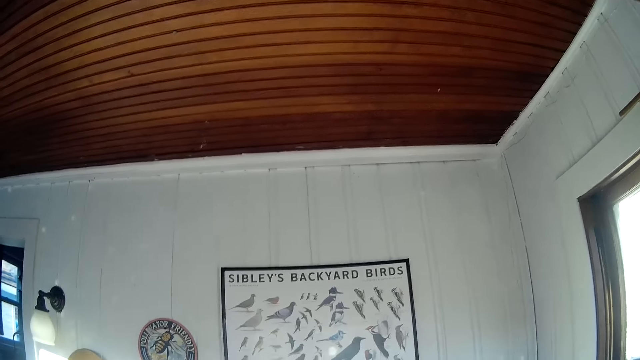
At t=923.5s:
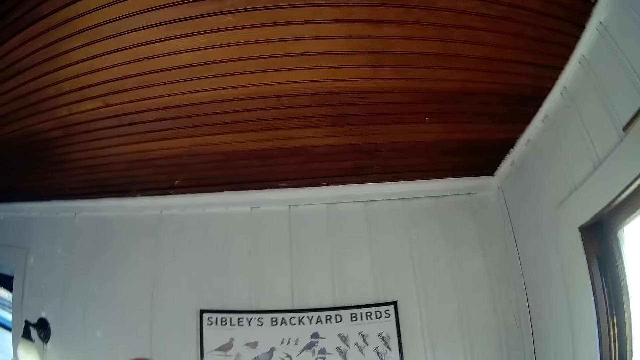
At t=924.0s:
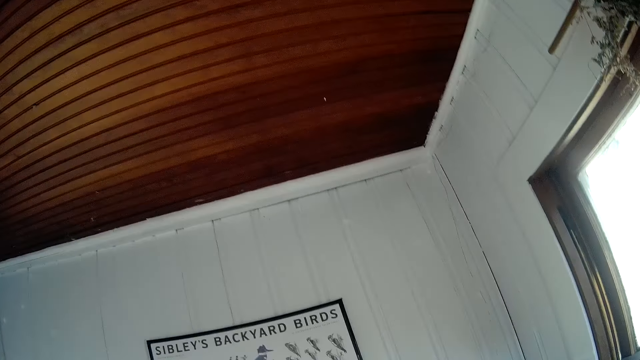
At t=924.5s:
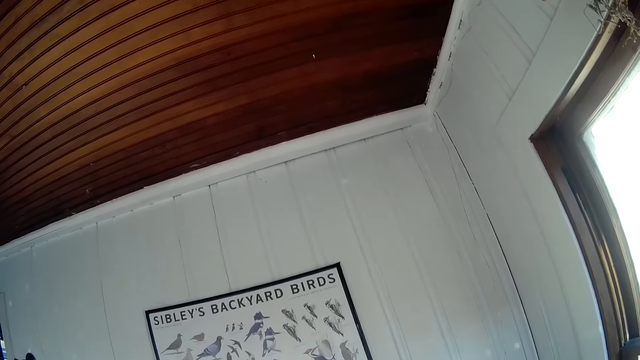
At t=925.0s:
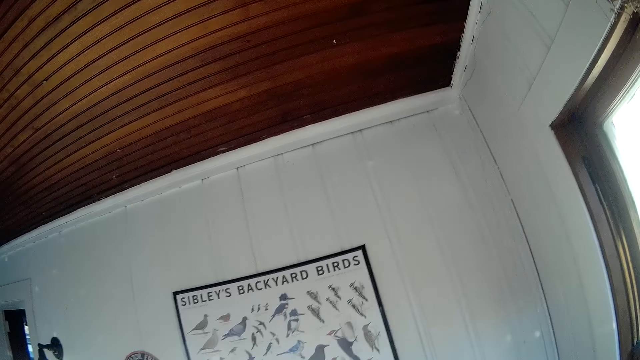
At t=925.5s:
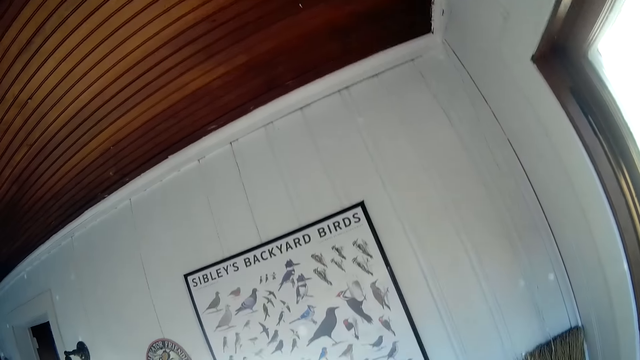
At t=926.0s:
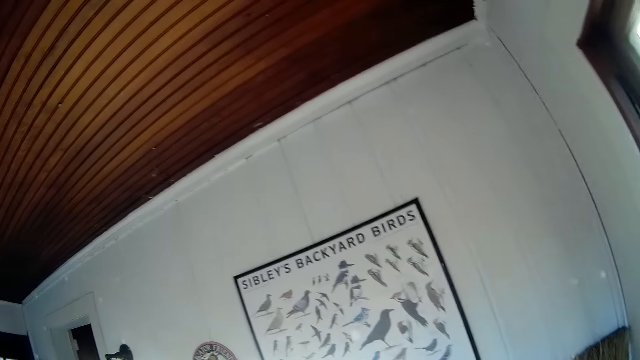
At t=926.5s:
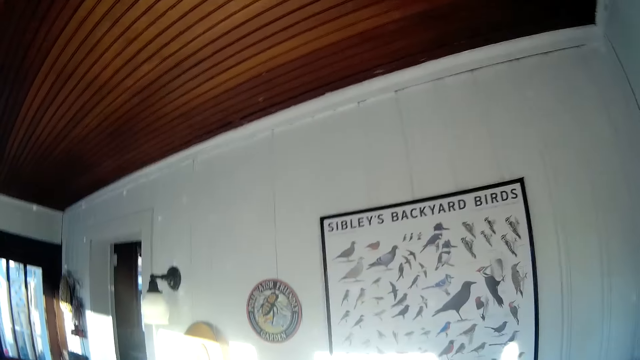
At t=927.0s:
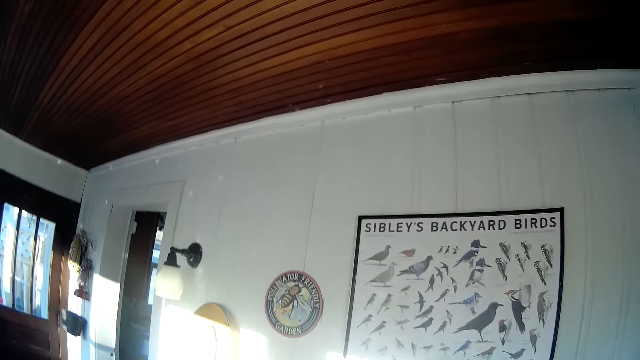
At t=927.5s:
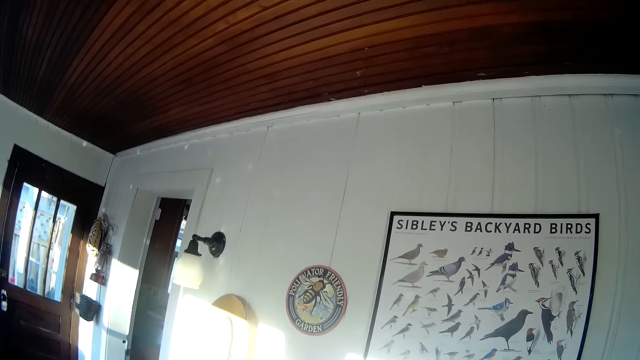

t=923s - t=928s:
The woman walks into the room.

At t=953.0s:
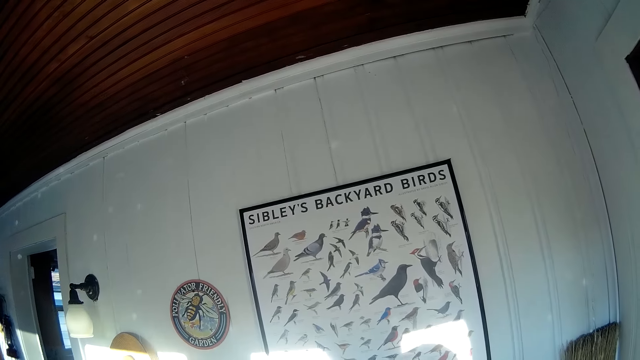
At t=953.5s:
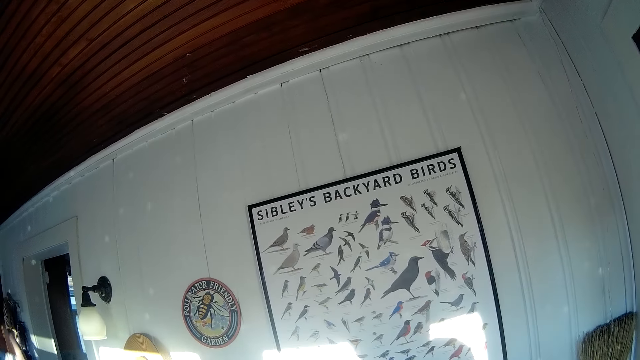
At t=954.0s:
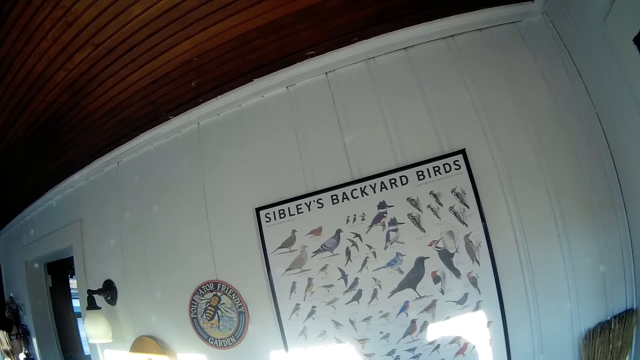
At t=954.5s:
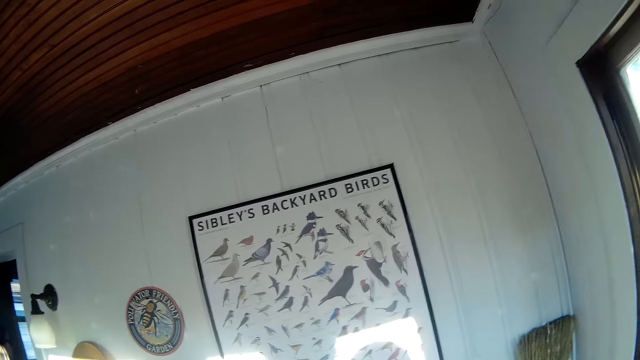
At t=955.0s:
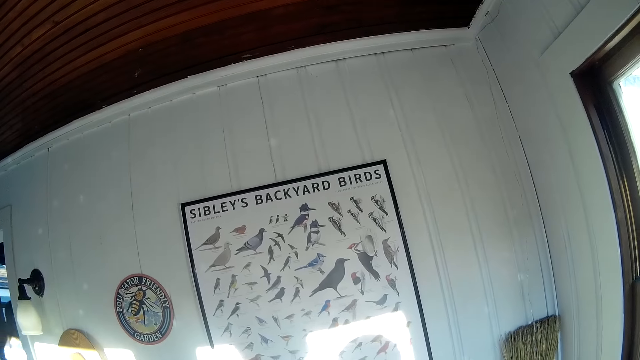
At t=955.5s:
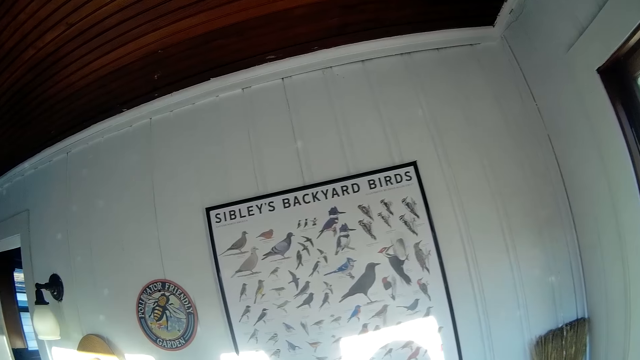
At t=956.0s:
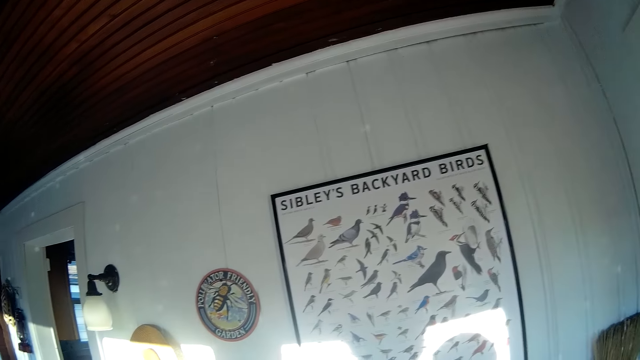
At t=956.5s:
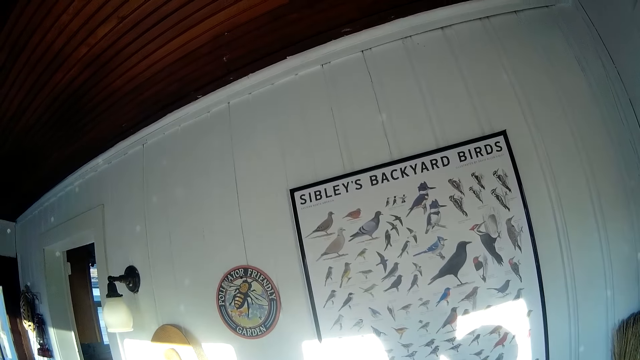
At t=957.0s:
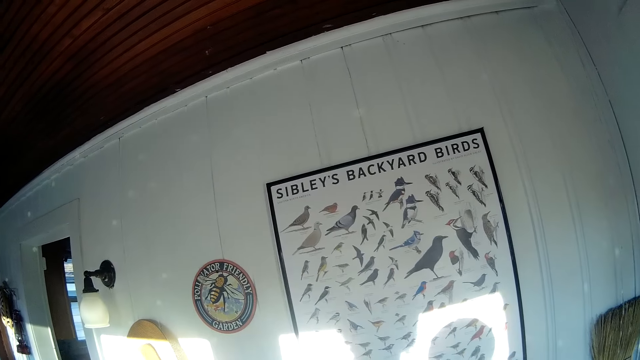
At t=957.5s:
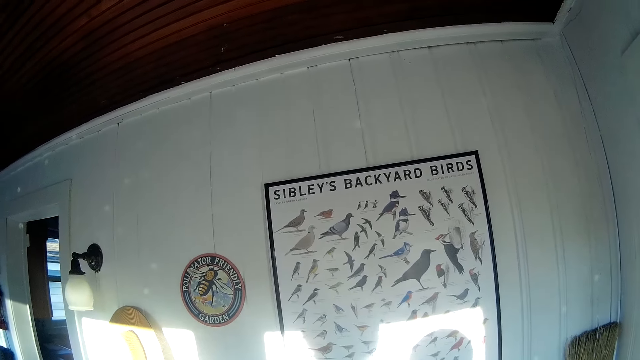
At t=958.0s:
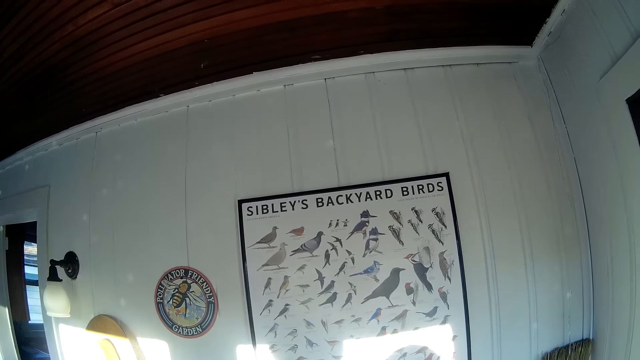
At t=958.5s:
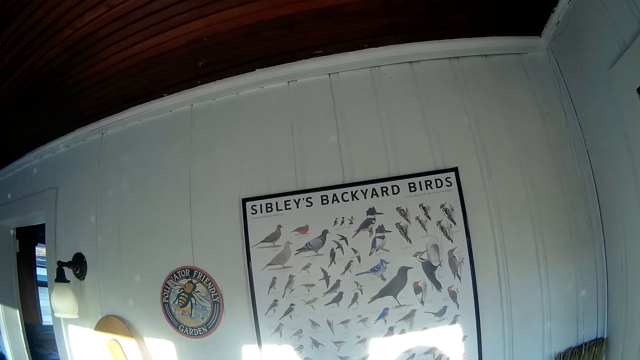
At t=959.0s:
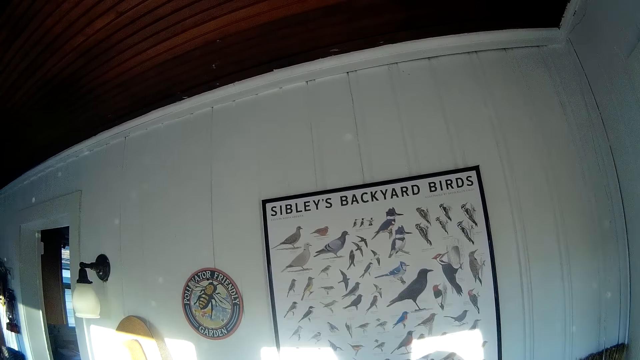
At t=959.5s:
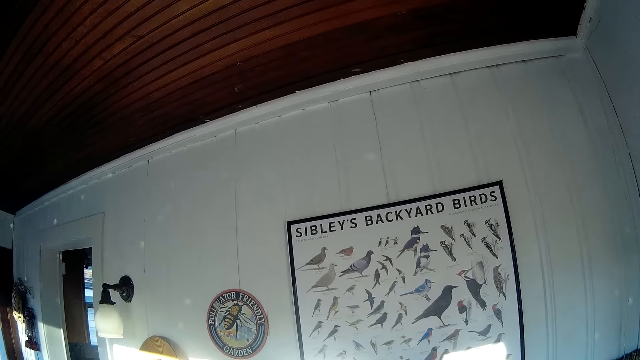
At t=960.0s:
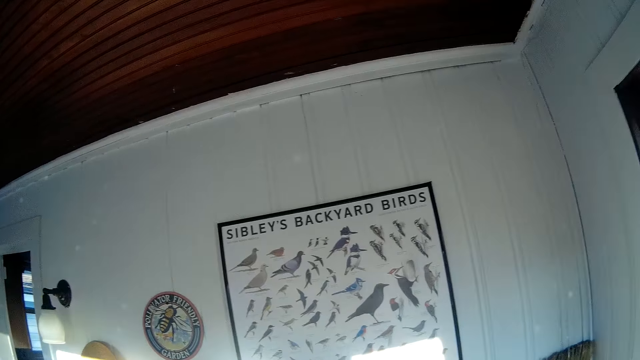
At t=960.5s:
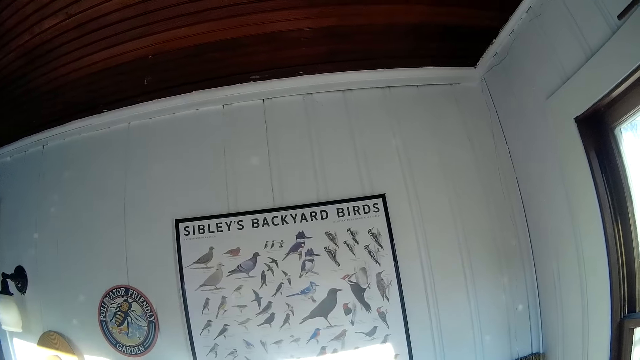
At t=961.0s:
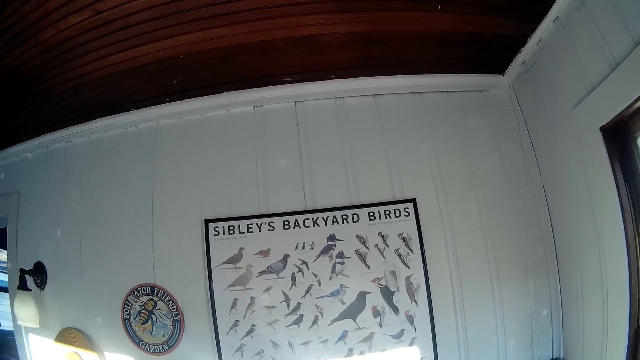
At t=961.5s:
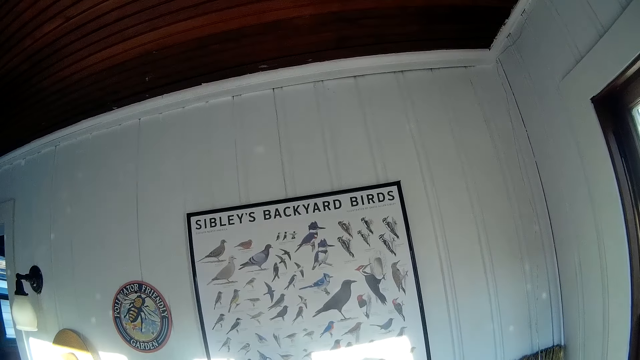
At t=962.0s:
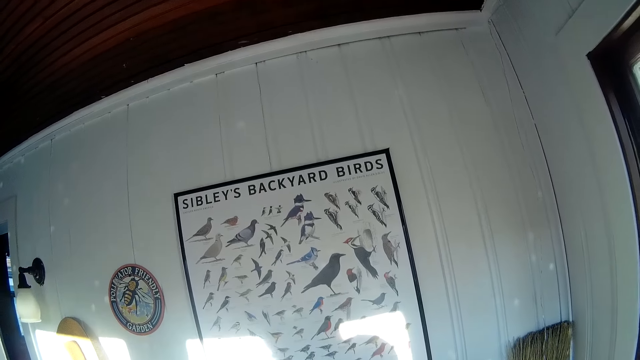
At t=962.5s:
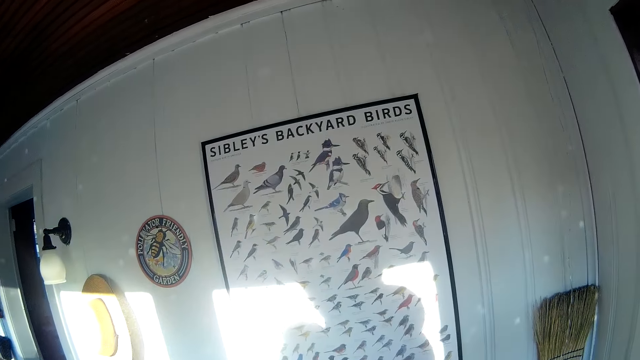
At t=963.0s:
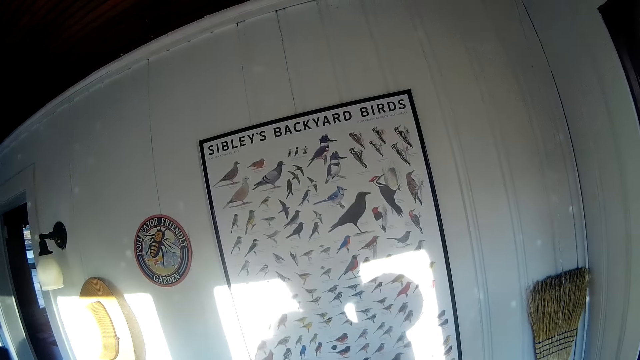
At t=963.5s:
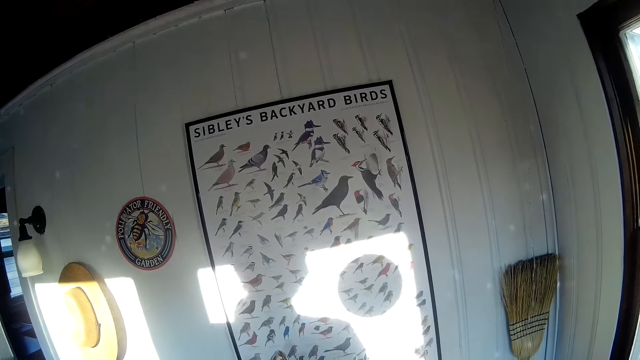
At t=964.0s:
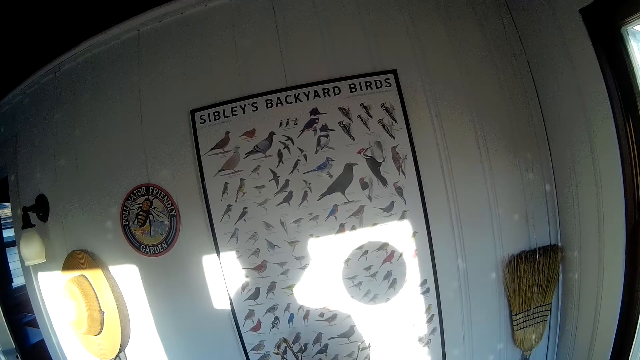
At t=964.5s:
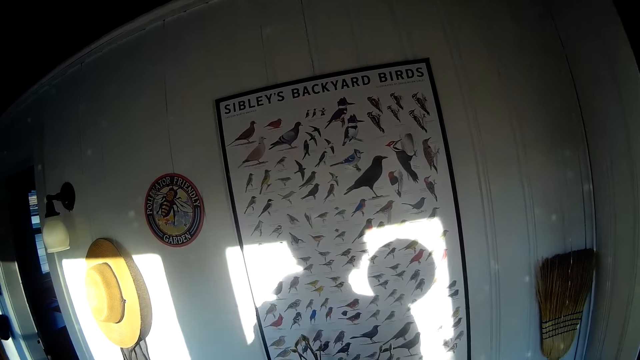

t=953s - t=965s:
The woman walks out of the room and walks into the room.

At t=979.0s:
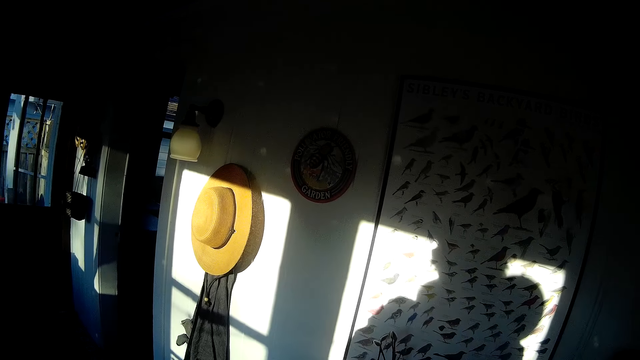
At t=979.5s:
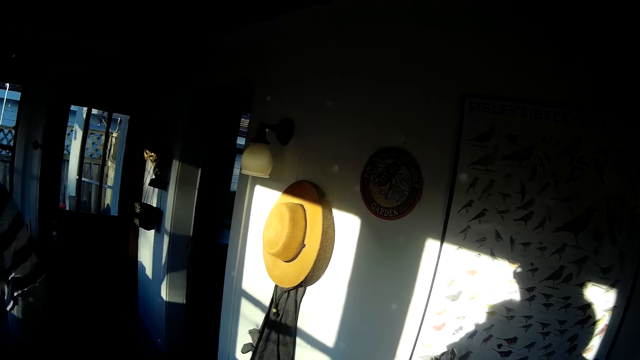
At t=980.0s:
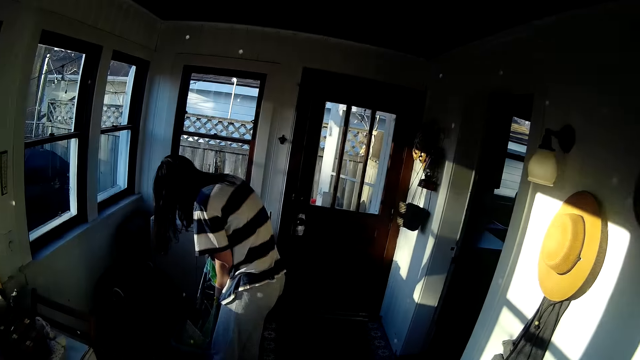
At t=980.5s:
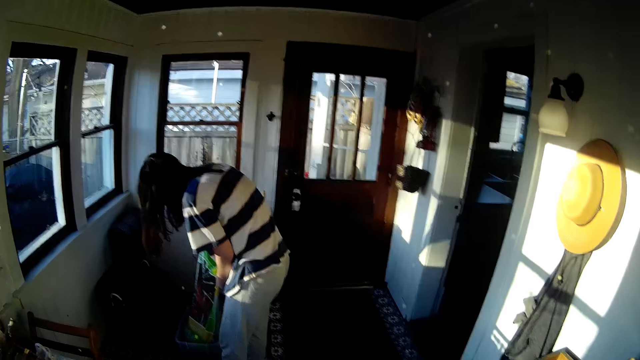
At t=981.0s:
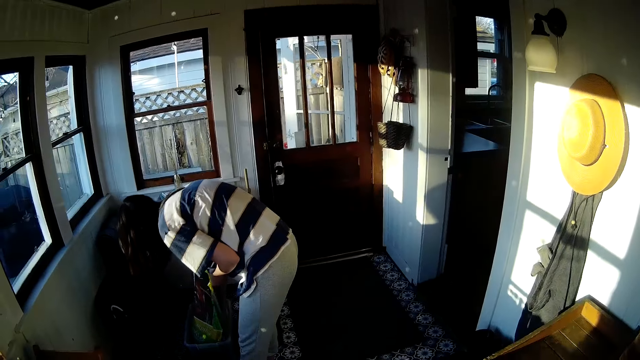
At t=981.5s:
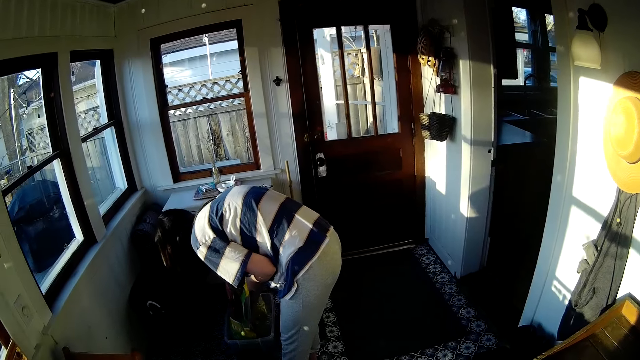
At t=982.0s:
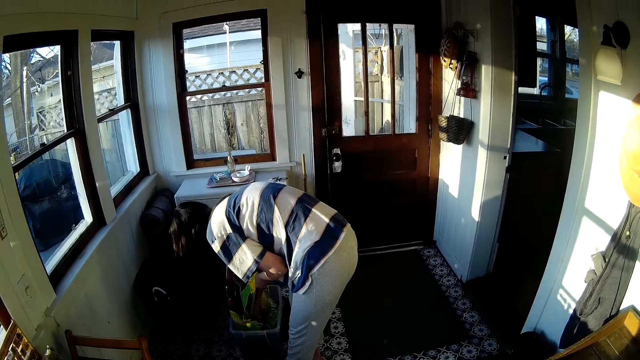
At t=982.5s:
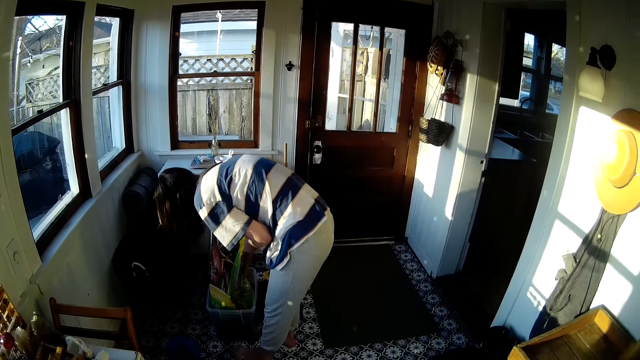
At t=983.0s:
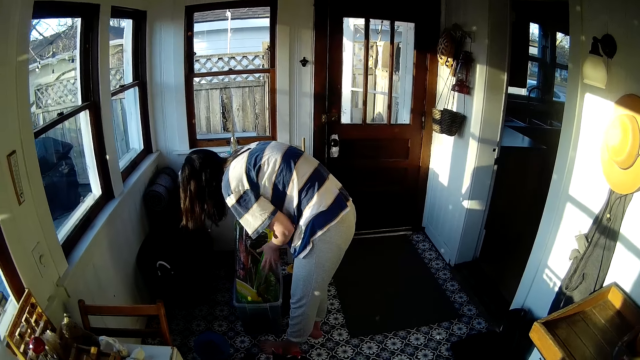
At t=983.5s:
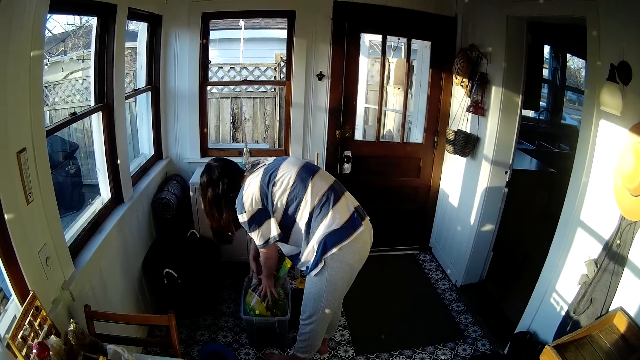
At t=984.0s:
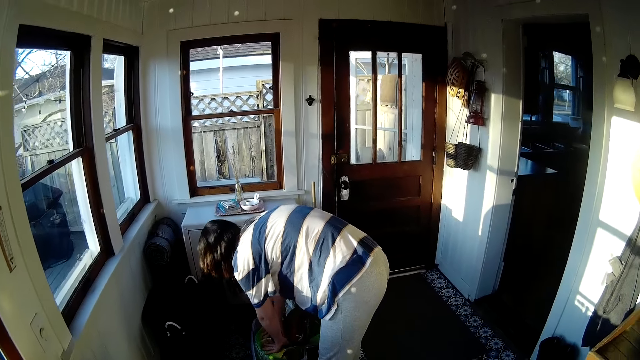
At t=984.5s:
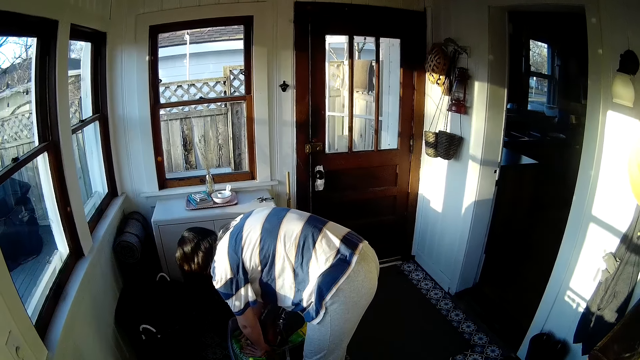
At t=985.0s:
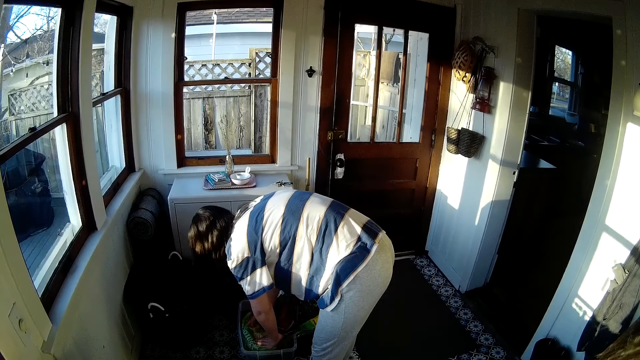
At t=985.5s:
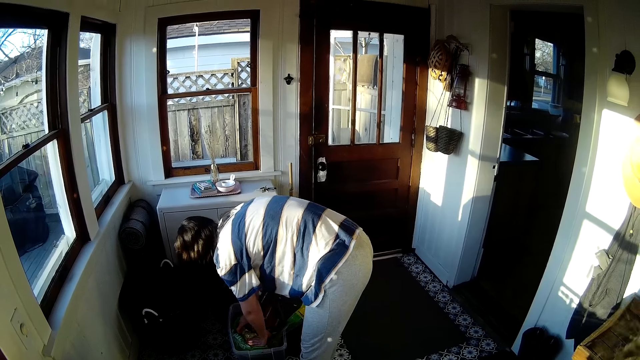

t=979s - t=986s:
The woman pulls up a sisal bag in the plastic container on the floor of the room with both hands and pushes down the sisal bag in the plastic container with both hands.
